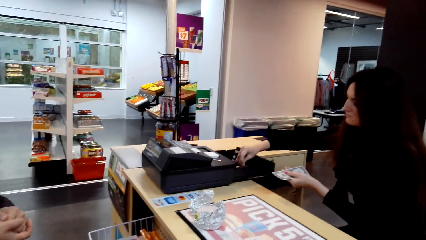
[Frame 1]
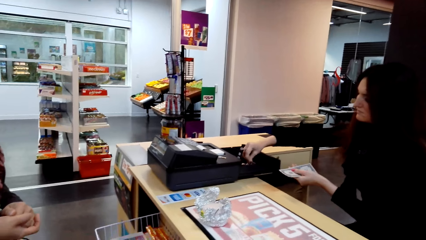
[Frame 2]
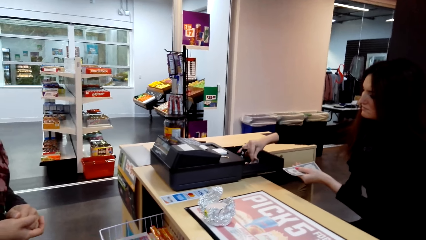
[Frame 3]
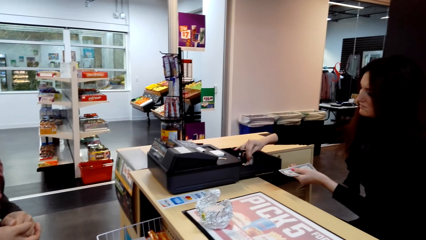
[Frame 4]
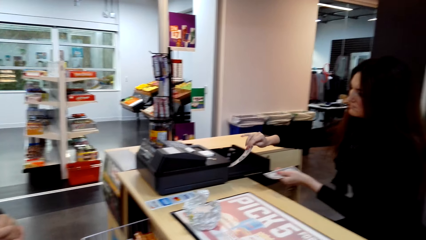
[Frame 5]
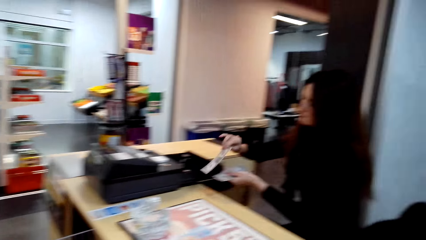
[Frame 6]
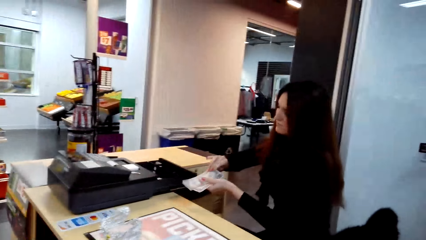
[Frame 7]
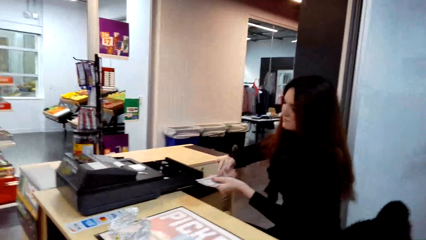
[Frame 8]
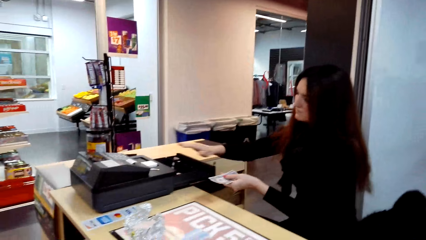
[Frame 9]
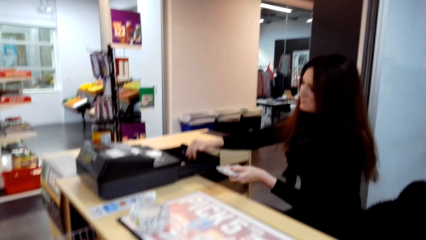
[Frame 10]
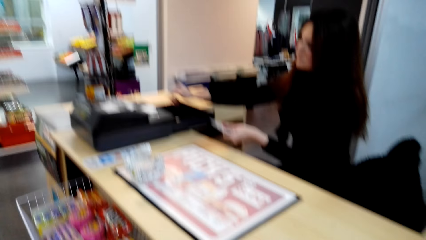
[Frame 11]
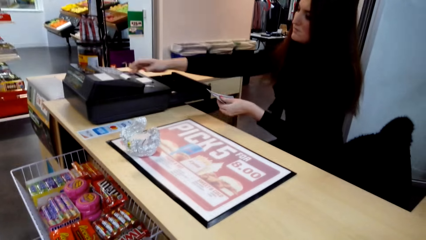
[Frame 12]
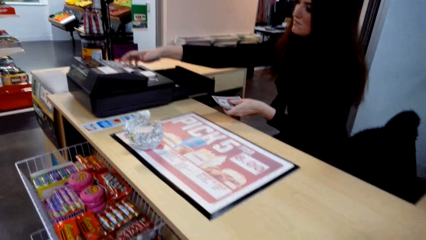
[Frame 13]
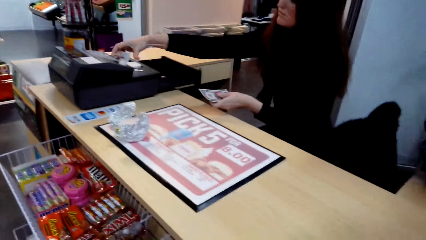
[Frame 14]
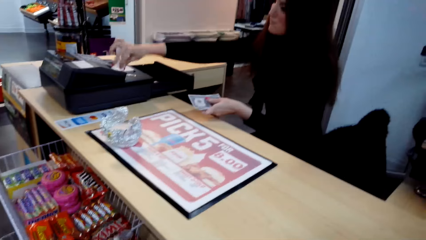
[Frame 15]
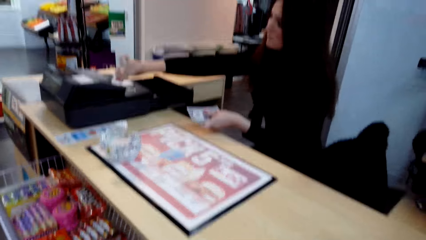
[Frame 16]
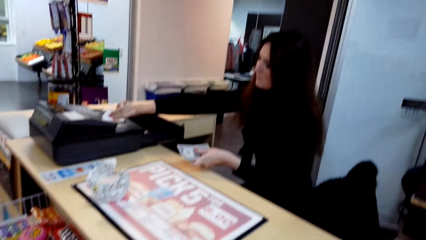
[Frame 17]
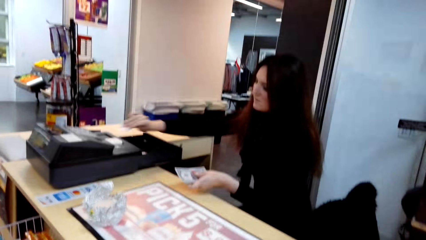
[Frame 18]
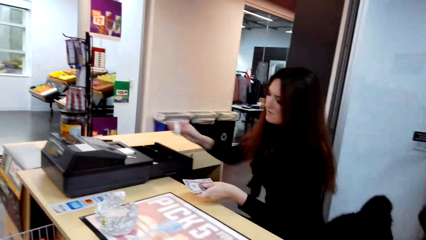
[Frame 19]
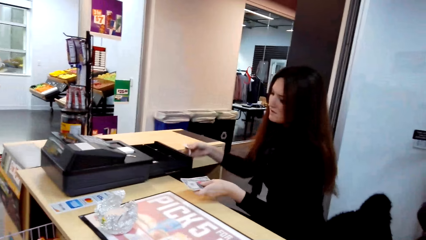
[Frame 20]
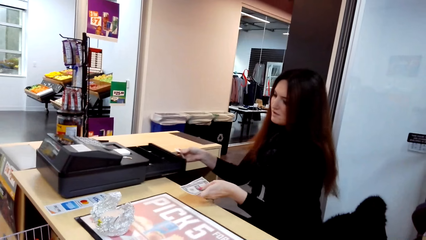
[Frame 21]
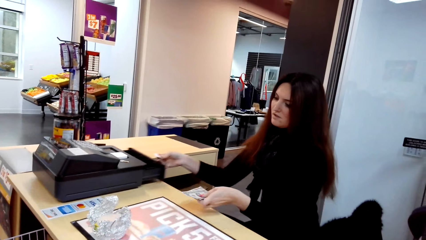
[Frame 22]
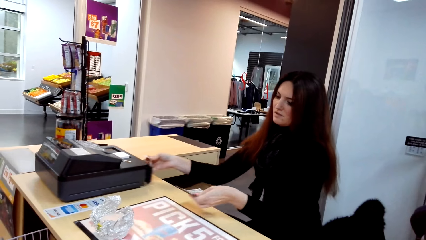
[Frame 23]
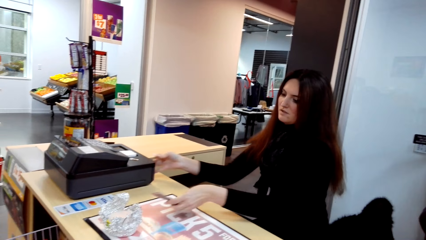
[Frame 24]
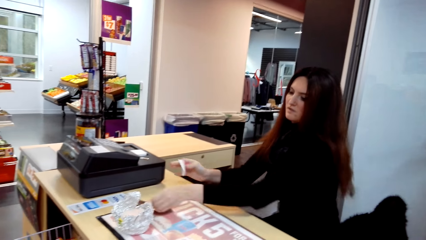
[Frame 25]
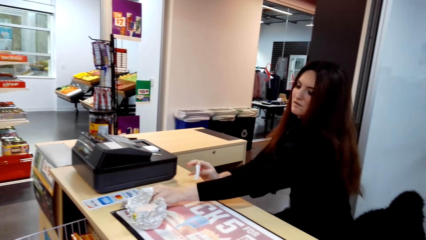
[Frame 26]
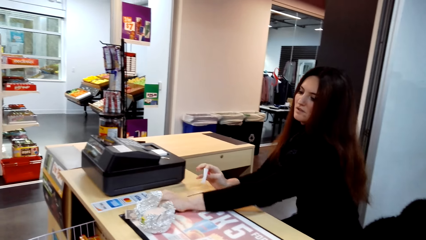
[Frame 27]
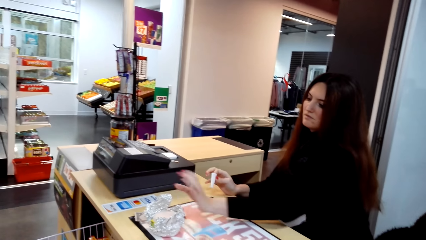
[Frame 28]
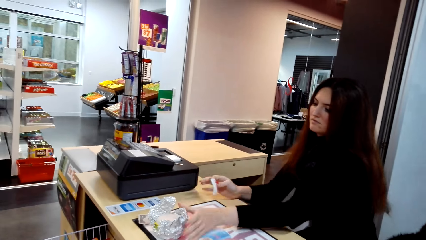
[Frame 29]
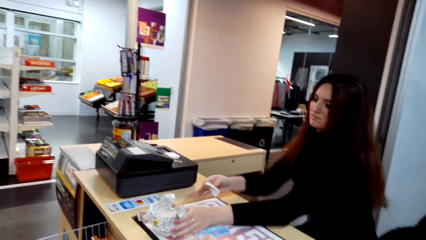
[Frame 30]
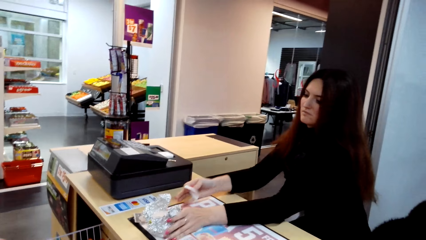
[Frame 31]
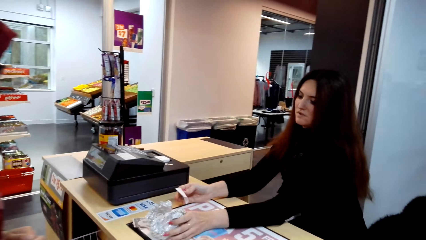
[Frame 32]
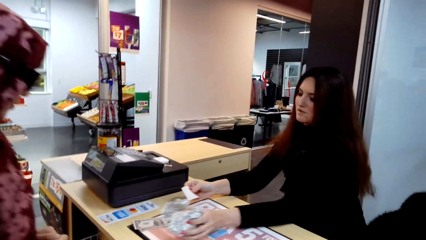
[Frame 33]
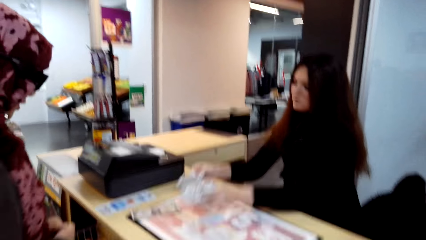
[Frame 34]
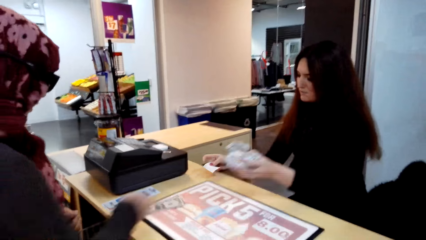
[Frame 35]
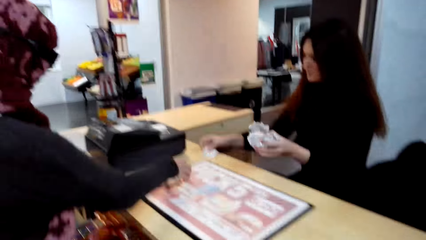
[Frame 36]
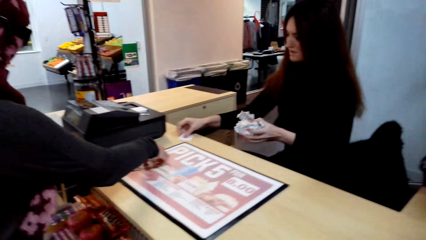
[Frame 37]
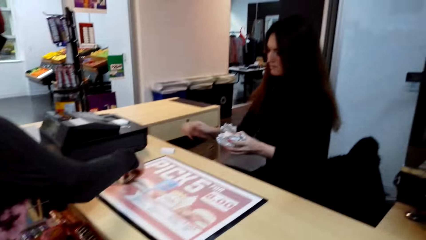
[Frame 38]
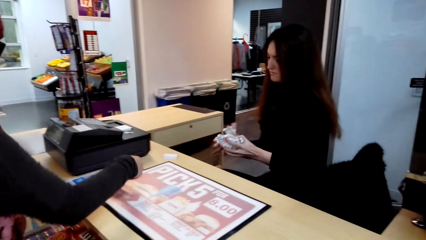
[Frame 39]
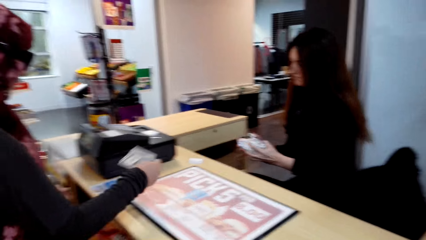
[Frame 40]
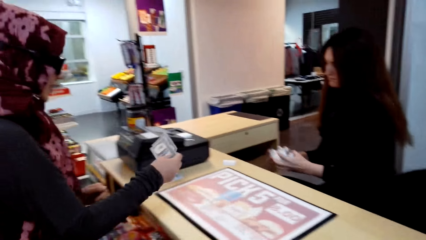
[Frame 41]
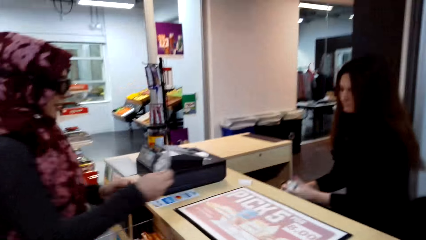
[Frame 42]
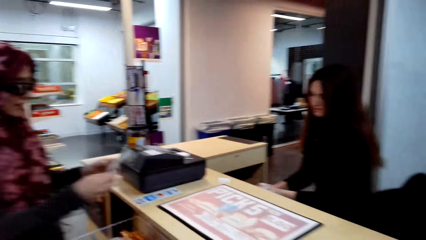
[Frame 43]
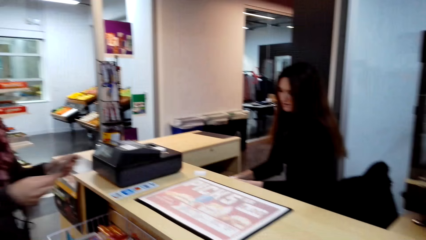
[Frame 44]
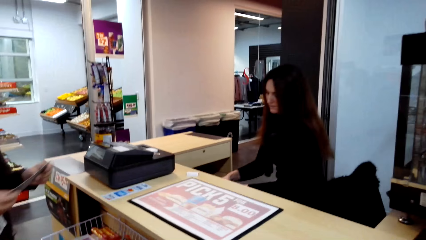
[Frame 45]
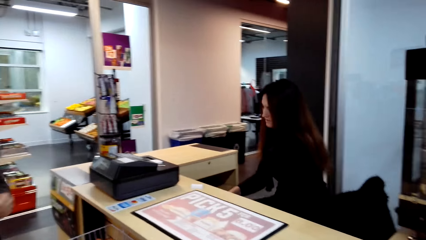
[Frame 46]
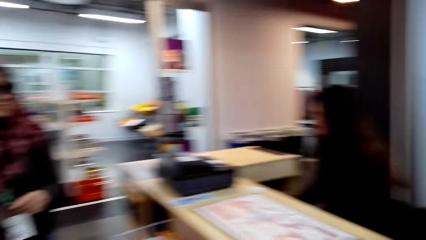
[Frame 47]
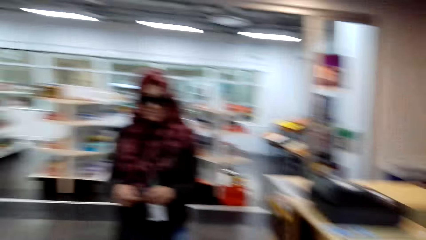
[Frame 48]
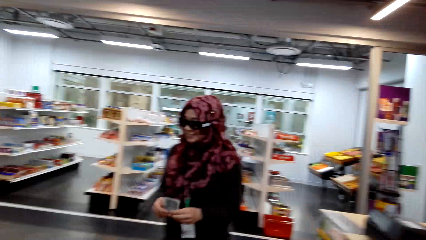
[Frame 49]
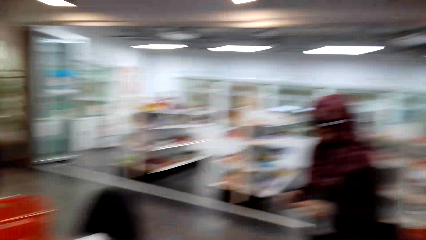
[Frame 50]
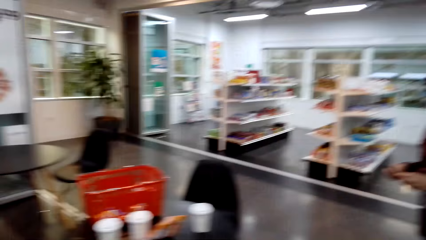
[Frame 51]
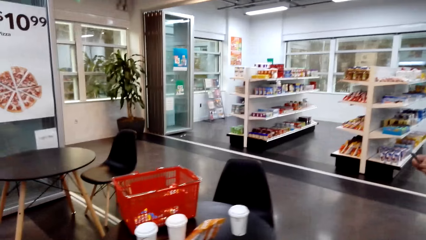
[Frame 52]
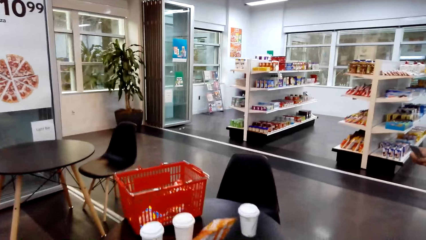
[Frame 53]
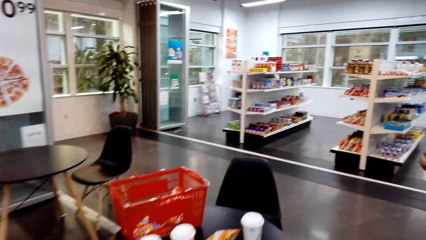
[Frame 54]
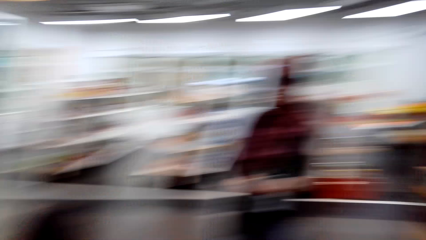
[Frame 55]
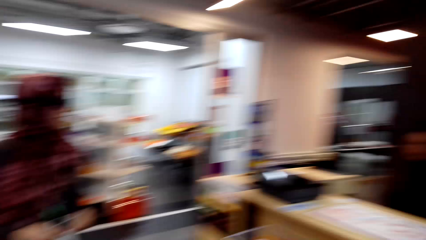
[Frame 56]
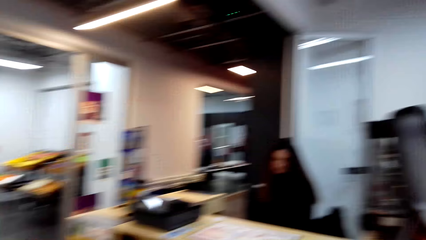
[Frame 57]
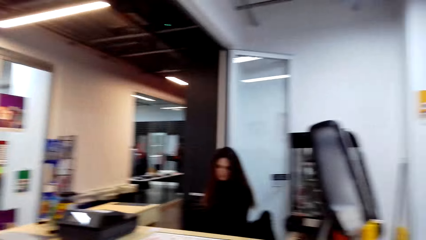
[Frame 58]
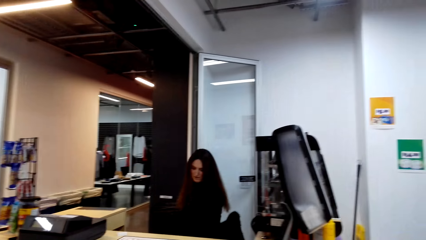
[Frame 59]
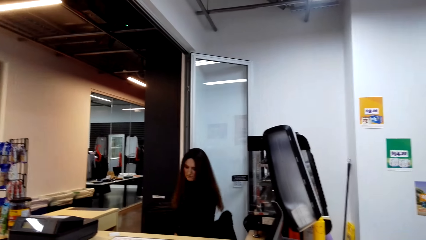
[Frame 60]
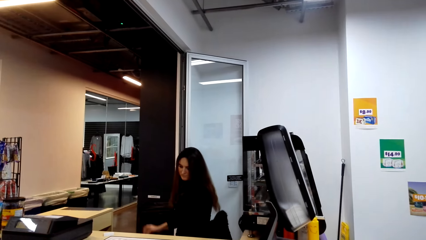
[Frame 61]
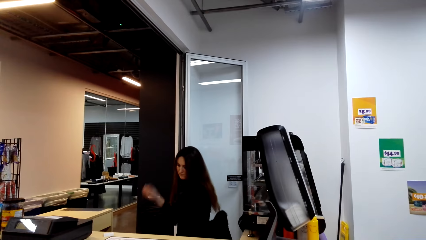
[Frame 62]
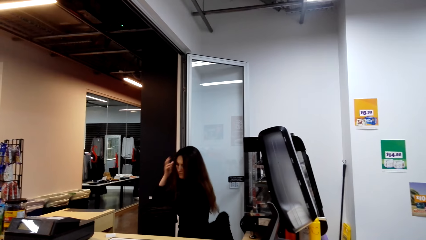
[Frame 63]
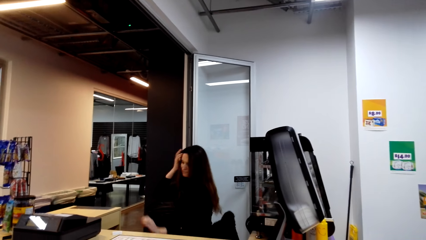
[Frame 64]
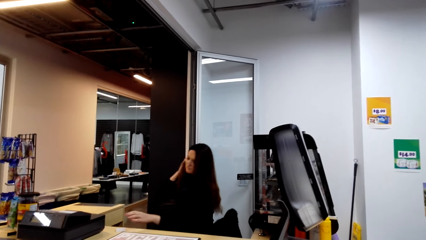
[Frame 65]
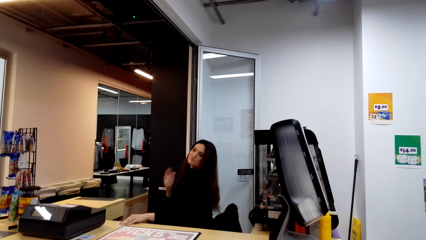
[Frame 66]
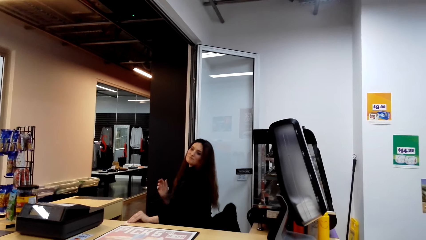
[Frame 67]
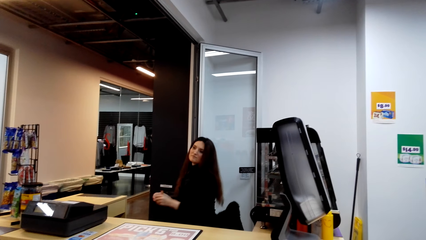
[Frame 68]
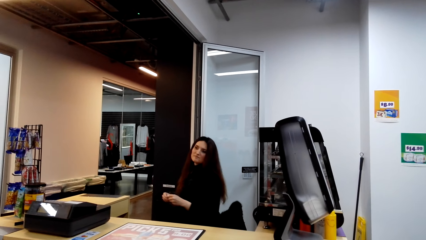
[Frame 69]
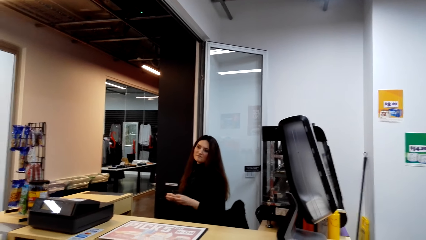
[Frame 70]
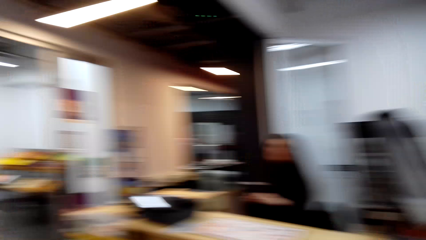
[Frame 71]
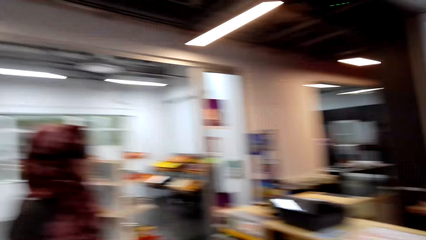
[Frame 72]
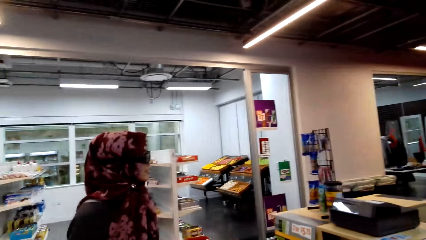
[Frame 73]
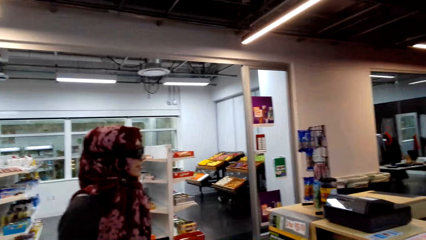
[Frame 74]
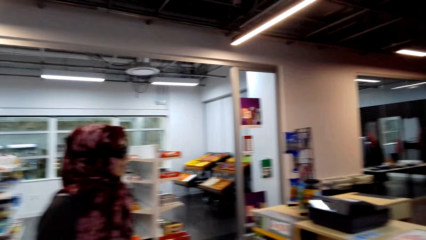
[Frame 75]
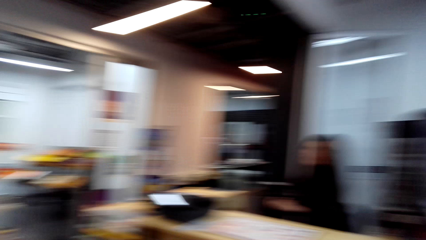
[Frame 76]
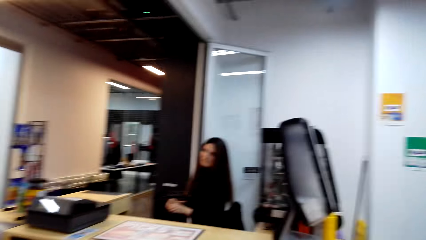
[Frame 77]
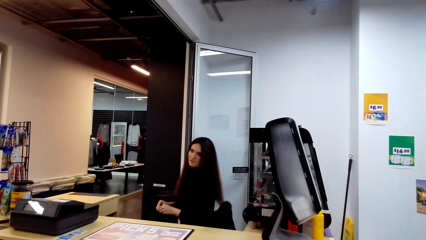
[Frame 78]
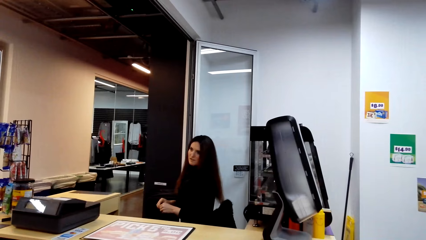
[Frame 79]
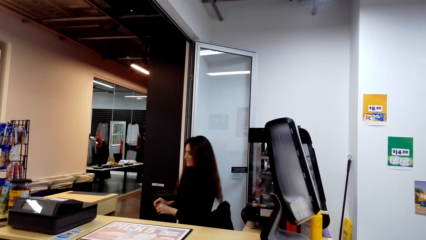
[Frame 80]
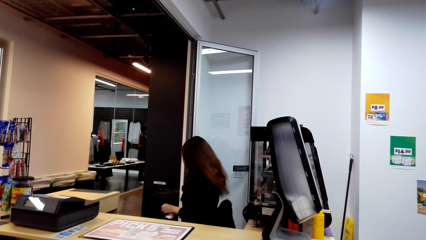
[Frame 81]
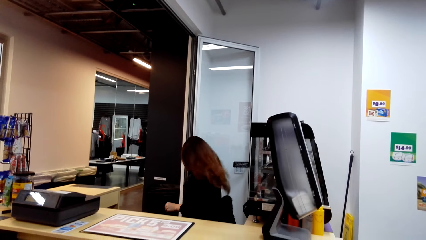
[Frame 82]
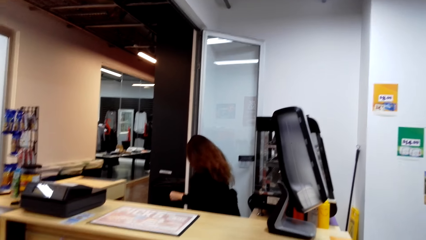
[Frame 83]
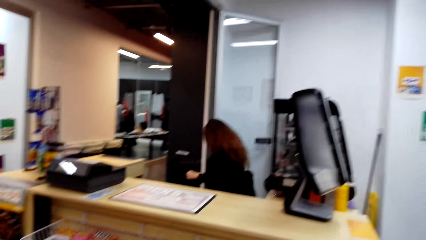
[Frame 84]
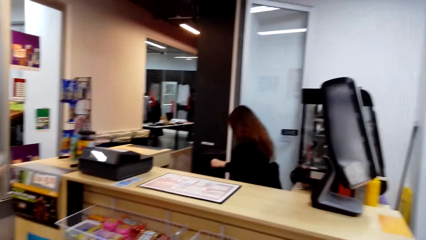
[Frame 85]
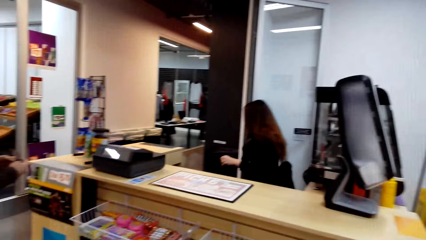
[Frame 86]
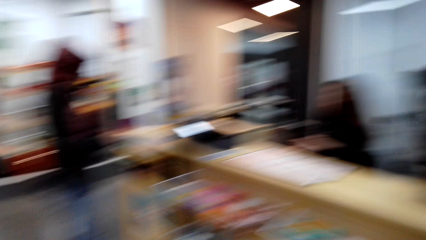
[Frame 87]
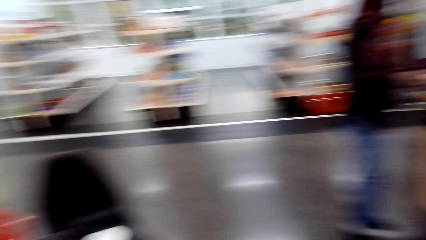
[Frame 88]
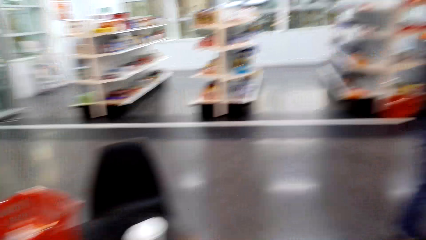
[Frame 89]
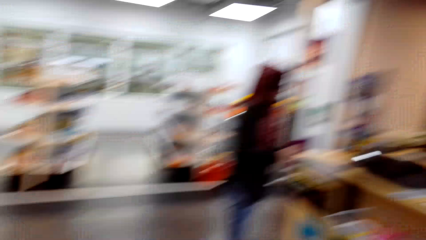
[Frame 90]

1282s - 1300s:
The first woman counts money in the counter, removes the receipt, closes the counter and gives the camera wearer change. The first woman puts the money on the table. The other woman picks up the change on top of the table. The camera wearer converses with the other woman. They look at the other woman.
